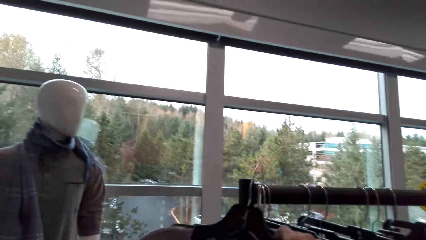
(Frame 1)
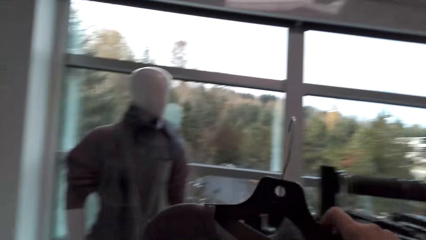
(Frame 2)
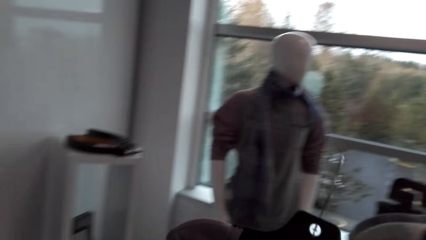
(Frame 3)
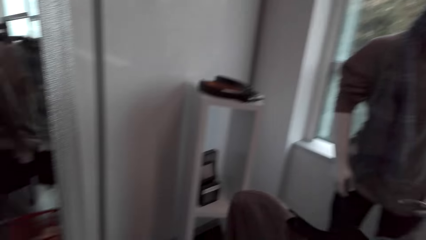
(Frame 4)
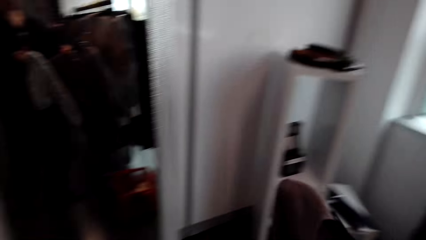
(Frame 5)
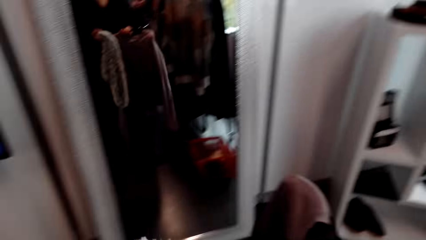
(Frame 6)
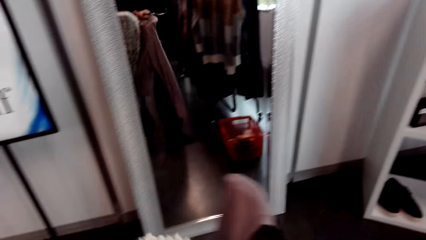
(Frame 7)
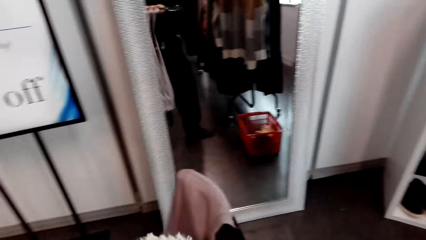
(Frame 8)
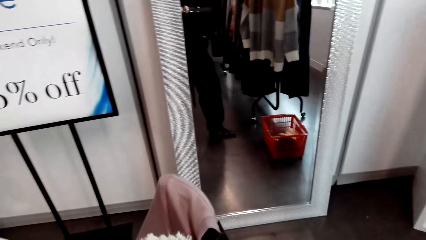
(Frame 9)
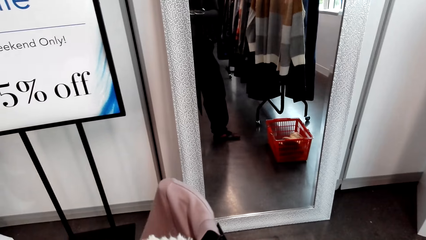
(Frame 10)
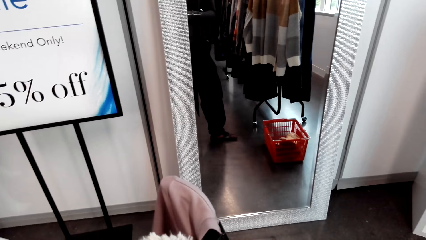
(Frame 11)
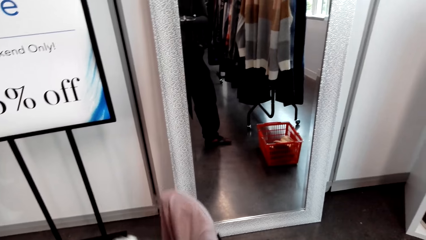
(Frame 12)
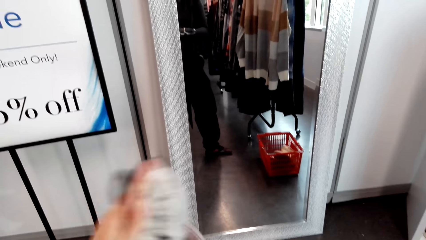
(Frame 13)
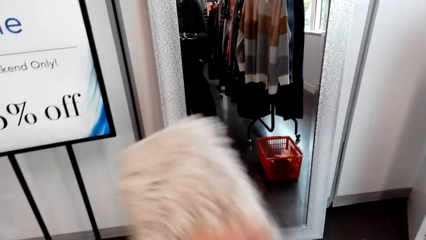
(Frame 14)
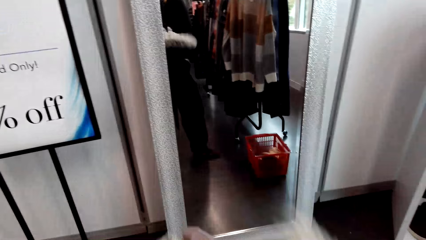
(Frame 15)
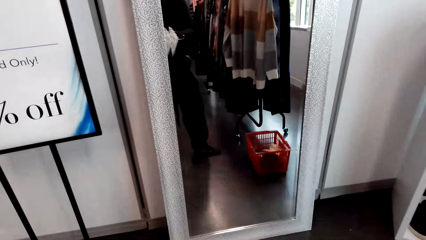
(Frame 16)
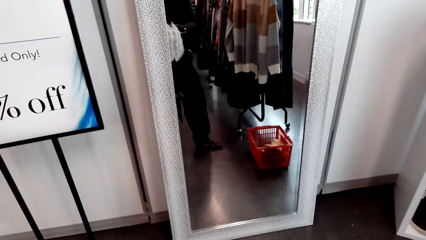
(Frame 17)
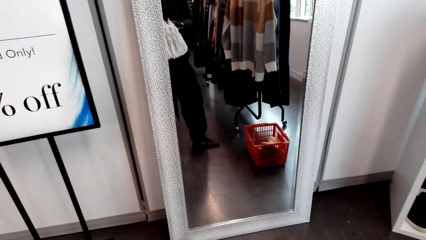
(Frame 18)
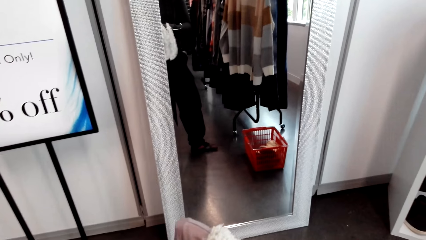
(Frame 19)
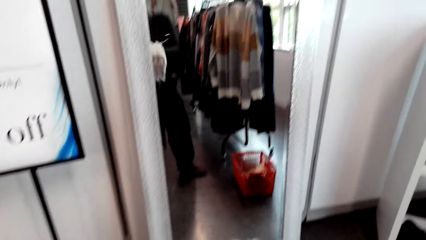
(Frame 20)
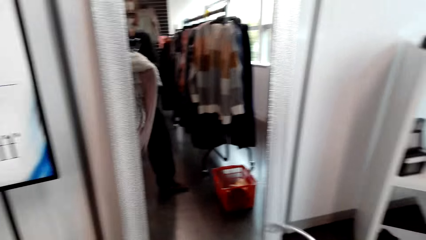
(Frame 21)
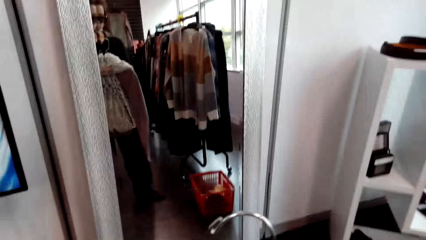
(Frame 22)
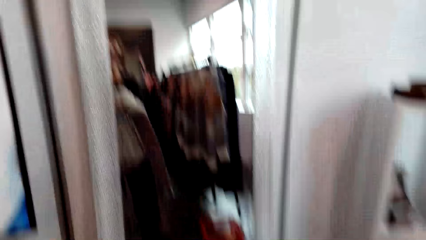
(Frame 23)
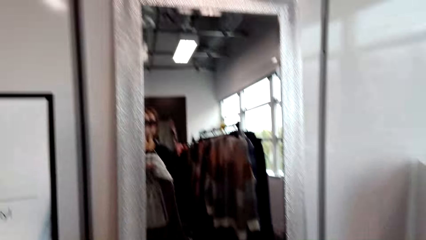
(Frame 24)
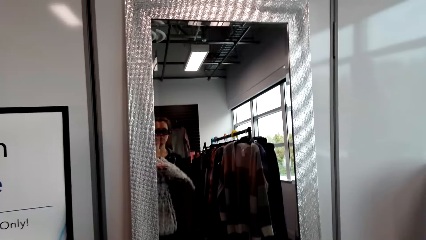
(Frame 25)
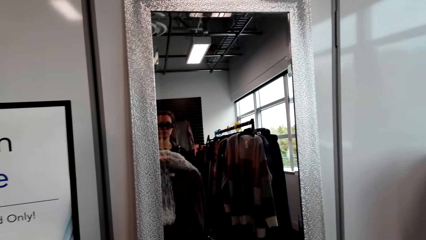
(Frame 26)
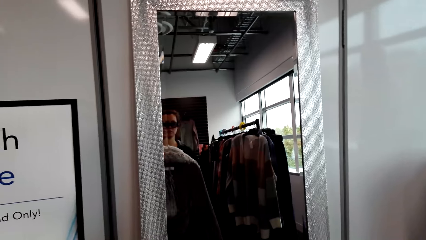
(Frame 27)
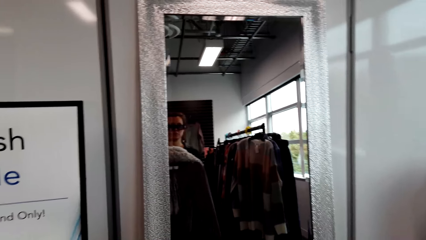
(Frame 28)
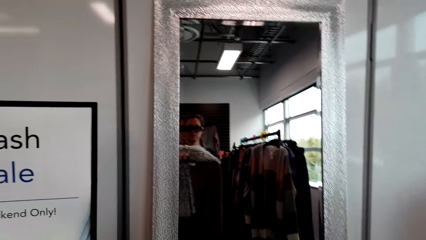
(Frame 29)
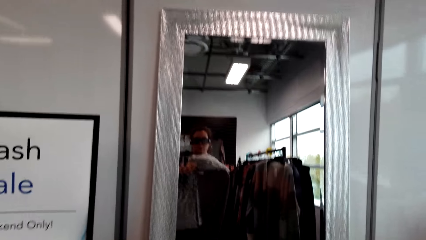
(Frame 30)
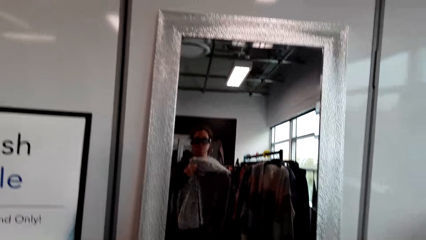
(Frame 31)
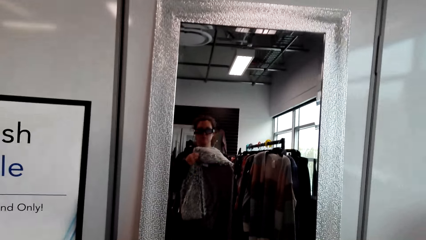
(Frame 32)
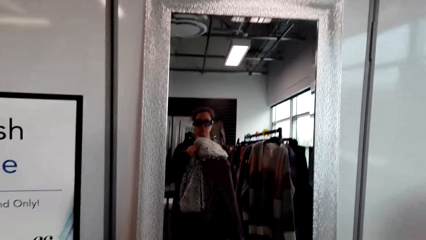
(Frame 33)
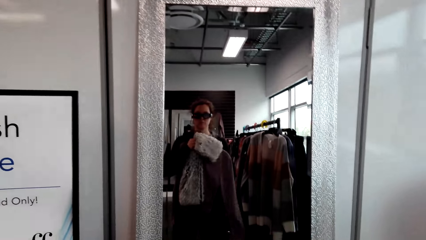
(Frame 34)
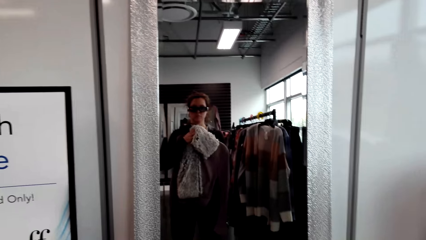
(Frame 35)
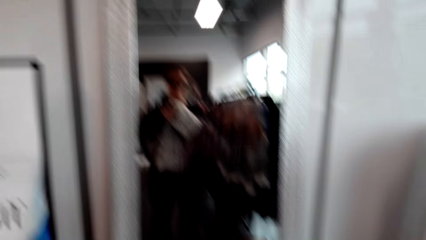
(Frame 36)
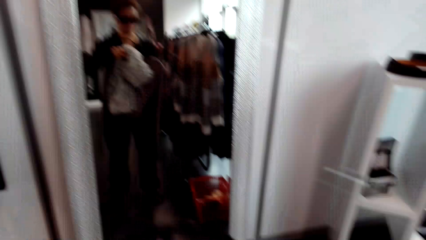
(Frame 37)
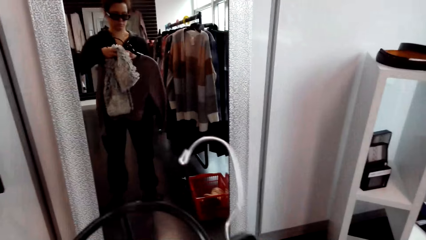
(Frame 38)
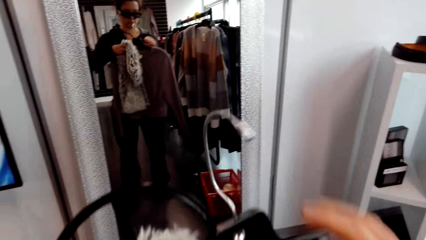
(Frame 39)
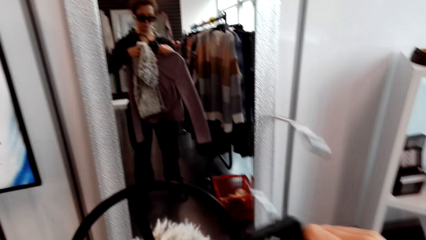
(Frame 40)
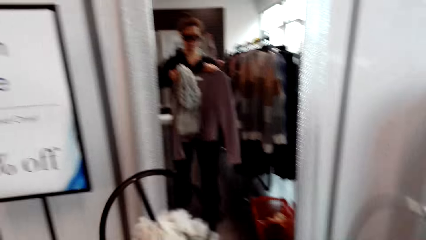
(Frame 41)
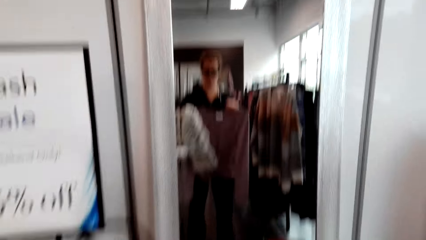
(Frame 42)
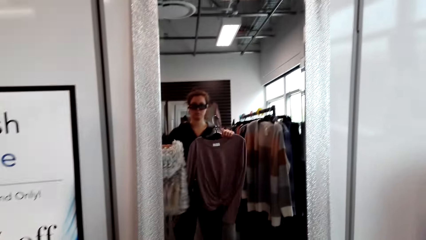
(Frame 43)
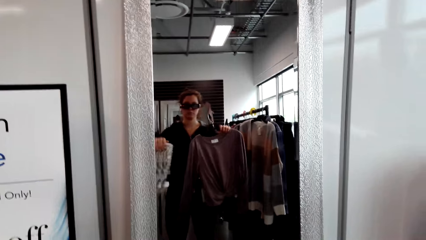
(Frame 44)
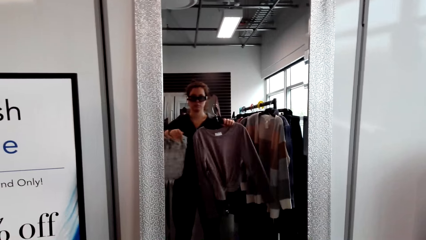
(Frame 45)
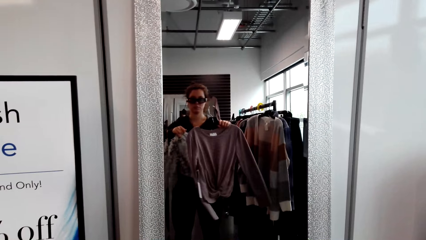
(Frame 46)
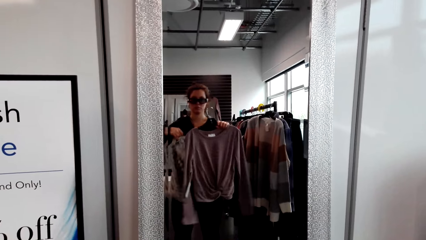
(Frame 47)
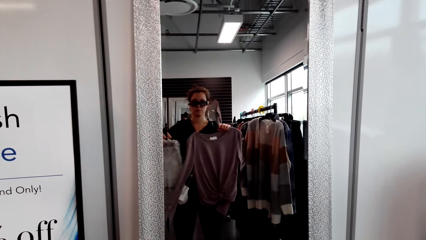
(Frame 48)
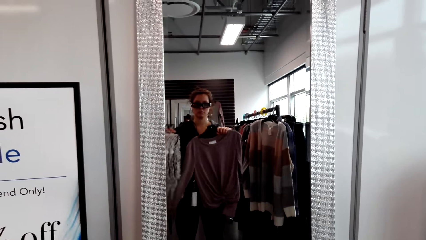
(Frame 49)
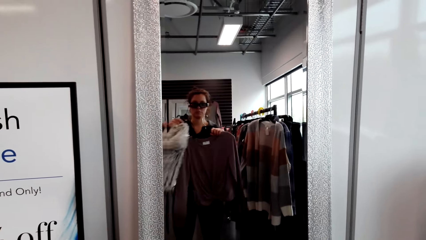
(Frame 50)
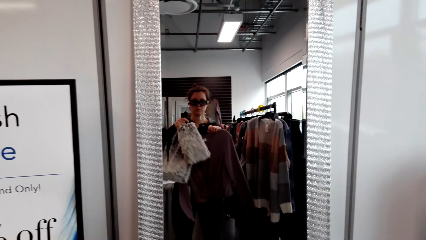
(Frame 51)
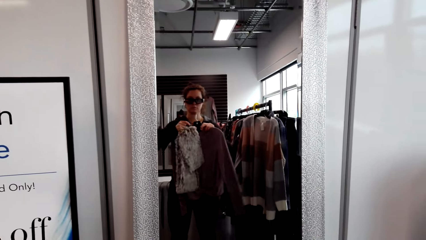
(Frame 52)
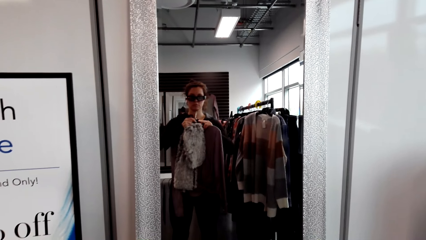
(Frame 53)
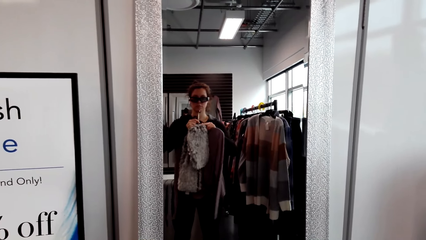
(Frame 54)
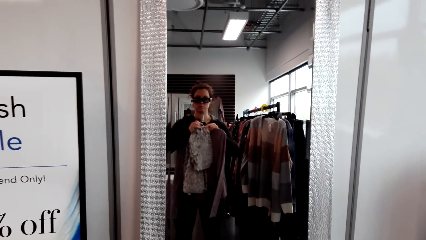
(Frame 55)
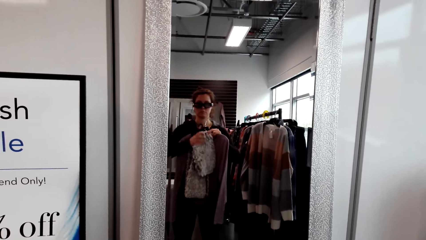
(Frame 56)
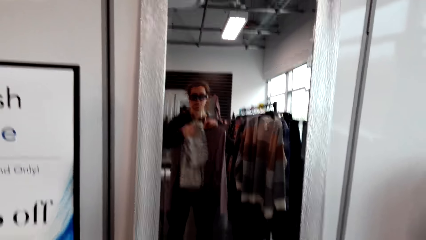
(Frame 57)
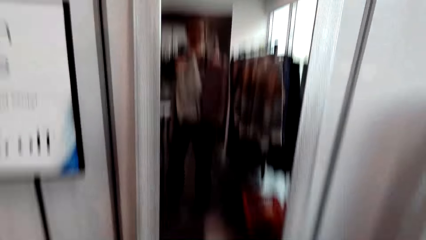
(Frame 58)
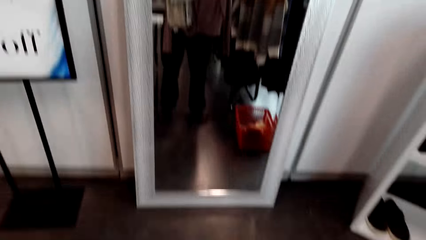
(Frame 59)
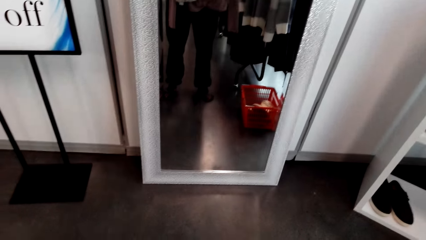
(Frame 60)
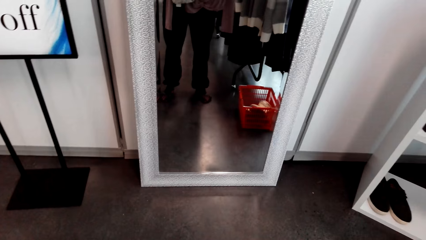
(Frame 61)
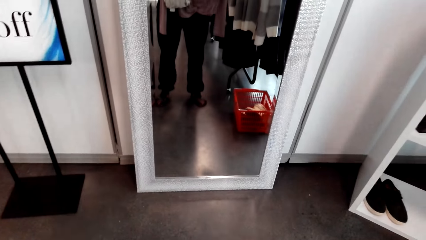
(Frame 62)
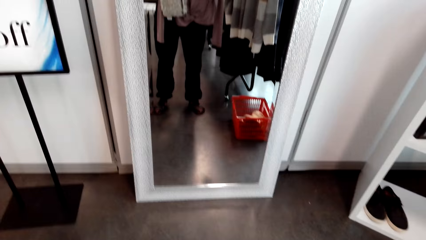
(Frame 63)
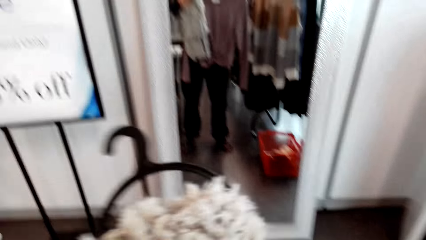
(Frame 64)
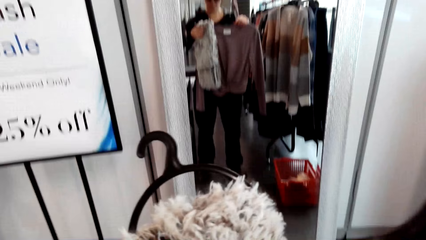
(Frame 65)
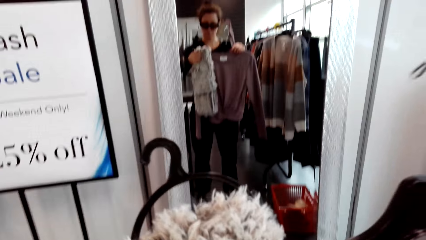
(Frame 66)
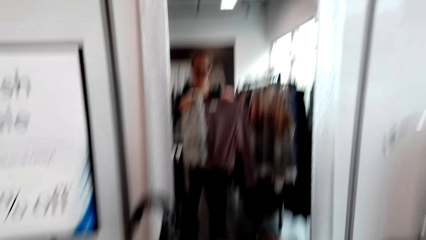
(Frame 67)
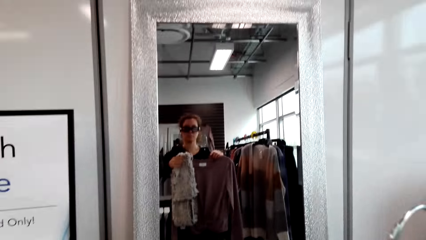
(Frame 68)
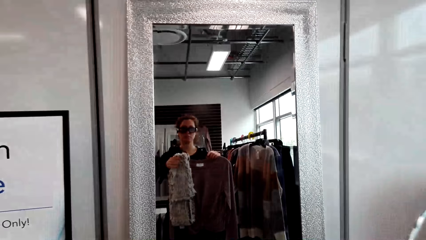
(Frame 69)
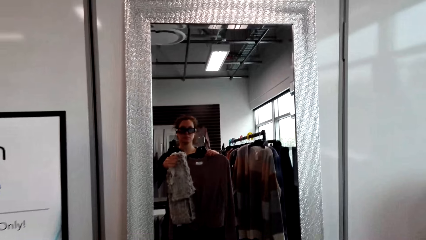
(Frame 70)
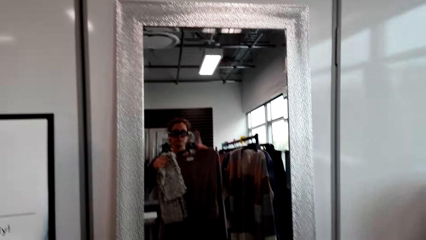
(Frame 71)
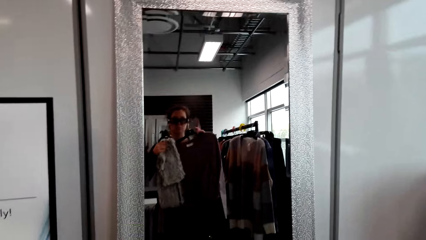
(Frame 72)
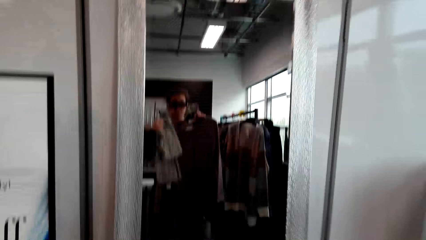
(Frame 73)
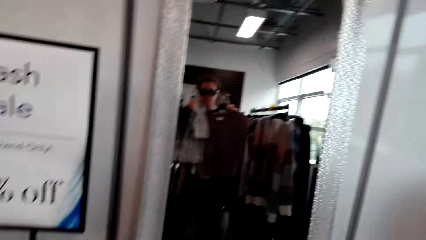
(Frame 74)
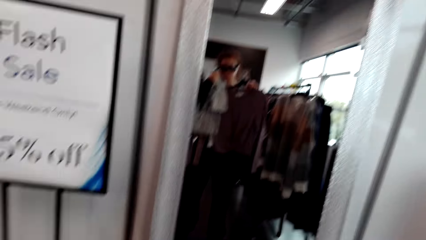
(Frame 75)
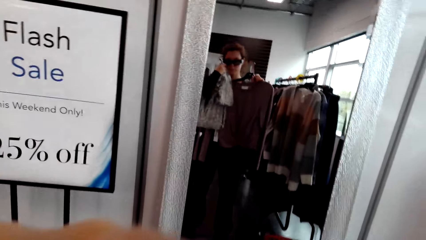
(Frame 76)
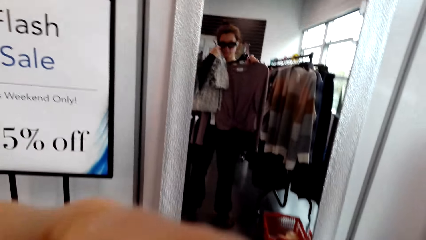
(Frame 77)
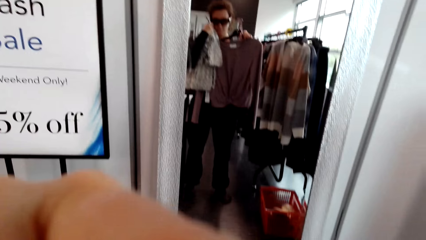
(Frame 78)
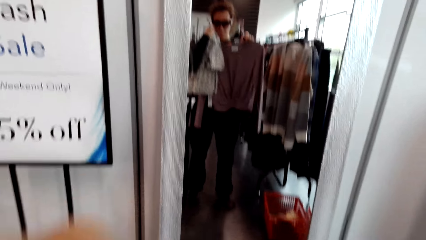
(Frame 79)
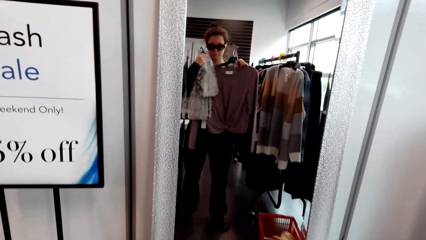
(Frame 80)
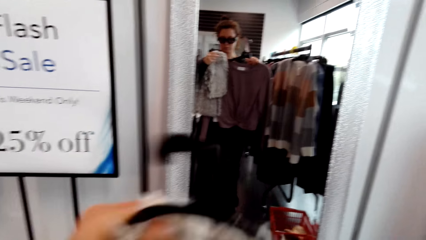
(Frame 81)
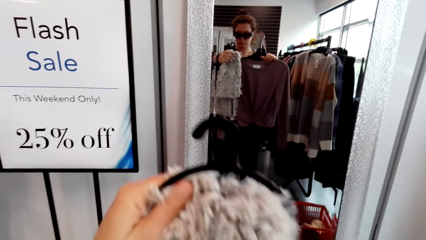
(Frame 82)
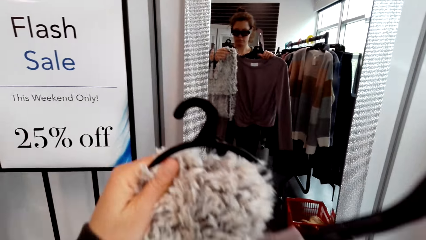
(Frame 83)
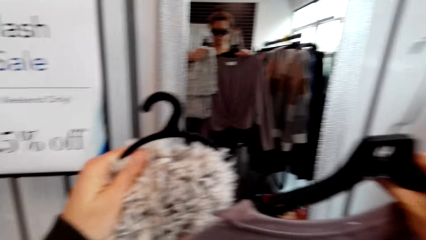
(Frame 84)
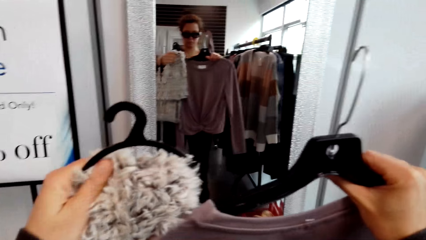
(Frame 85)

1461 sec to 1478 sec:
The camera wearer picks up the blouse. They fold the blouse. They hold the hangers. They lift the blouse. They hold a scarf. They hold the blouse.
